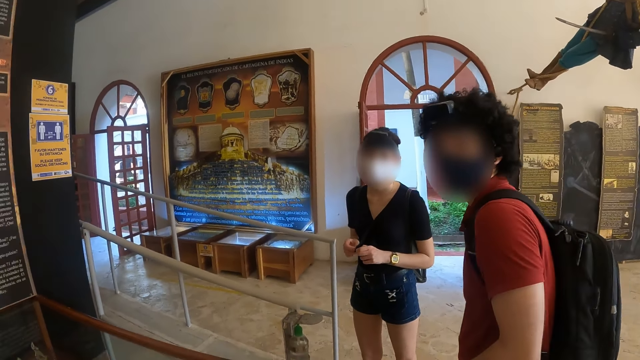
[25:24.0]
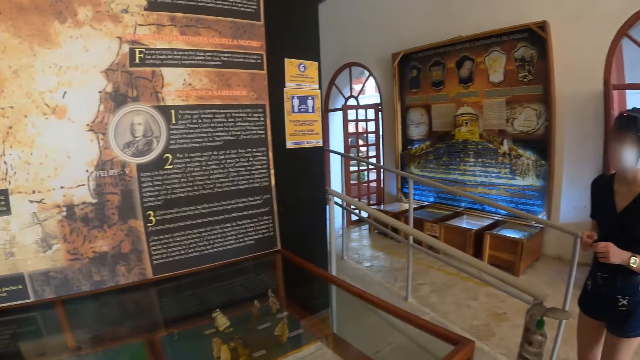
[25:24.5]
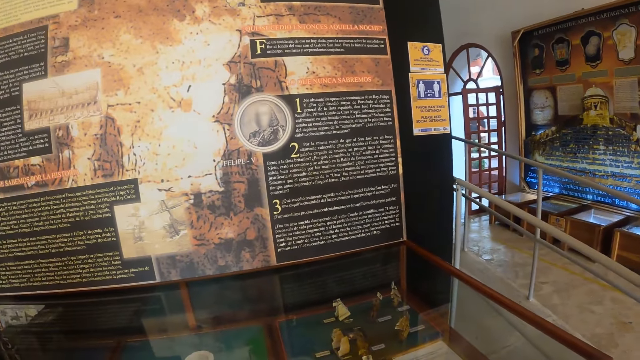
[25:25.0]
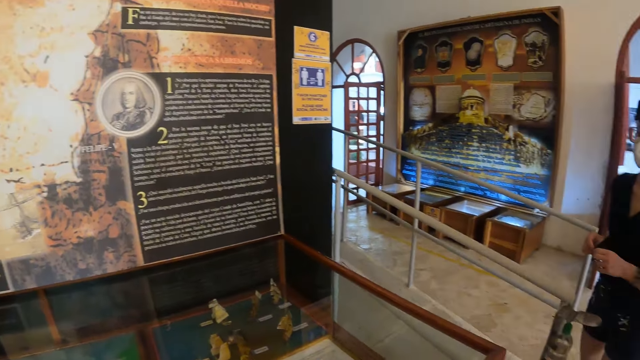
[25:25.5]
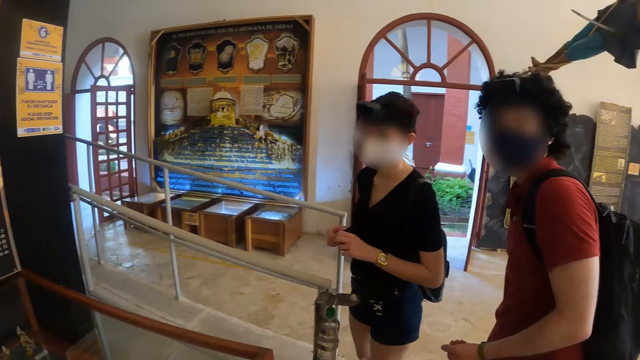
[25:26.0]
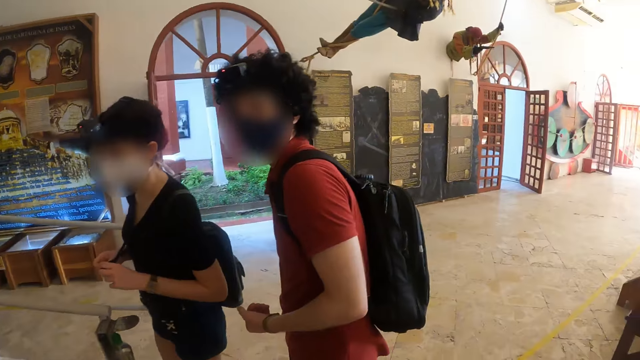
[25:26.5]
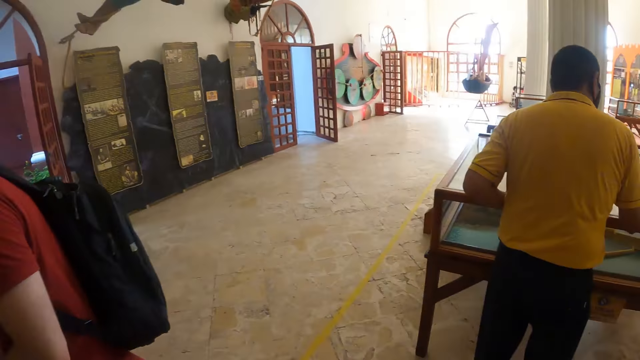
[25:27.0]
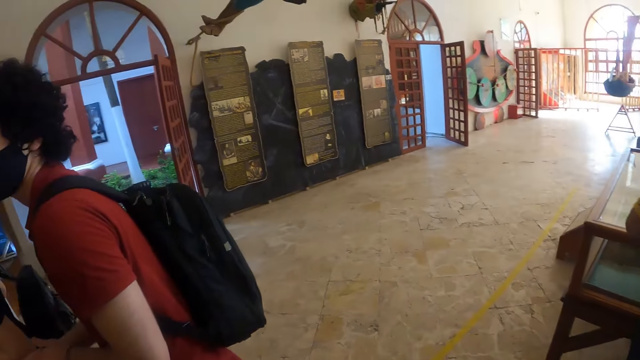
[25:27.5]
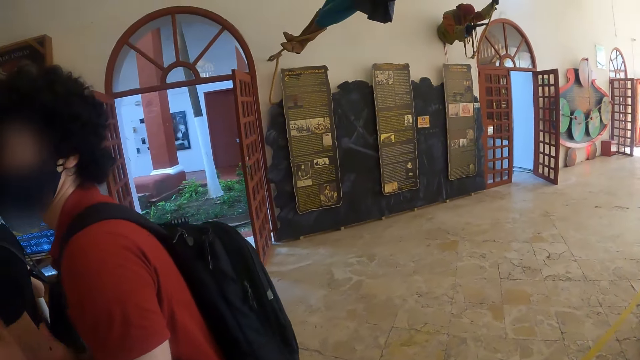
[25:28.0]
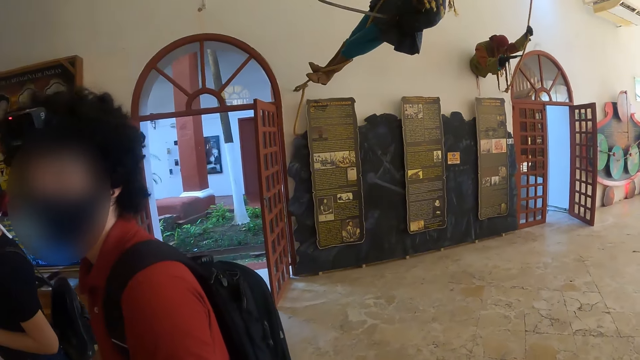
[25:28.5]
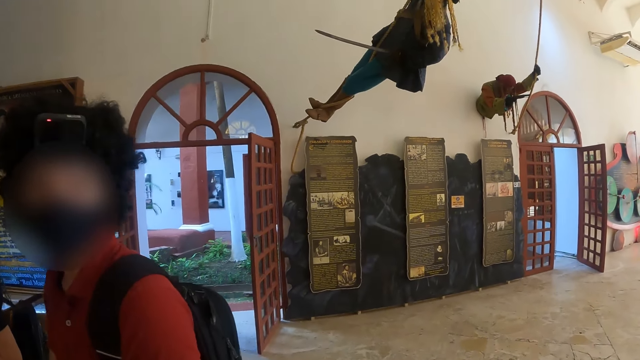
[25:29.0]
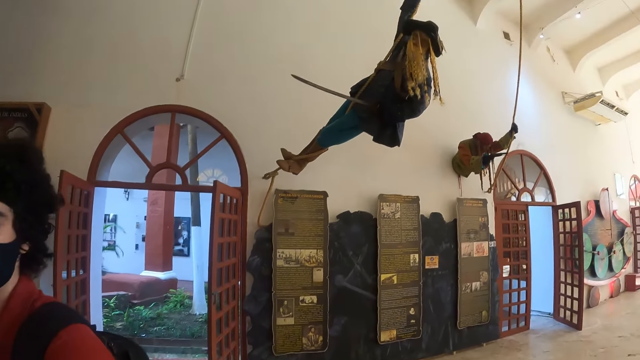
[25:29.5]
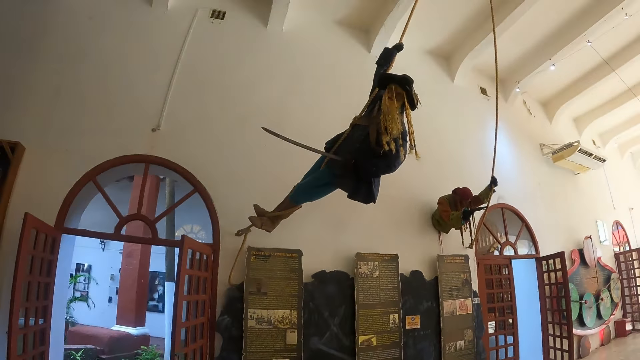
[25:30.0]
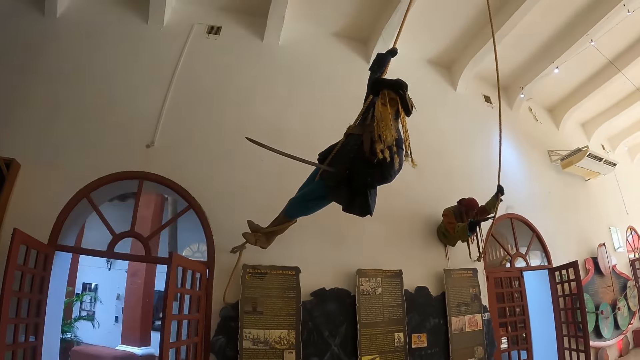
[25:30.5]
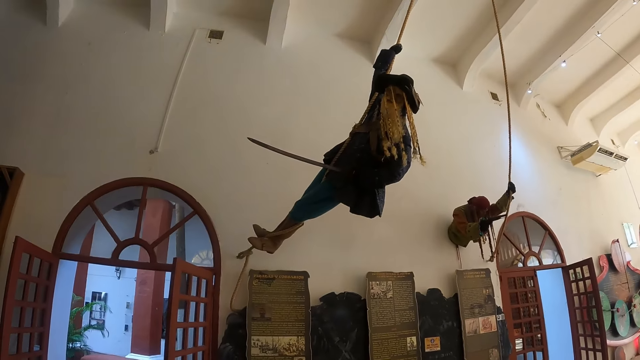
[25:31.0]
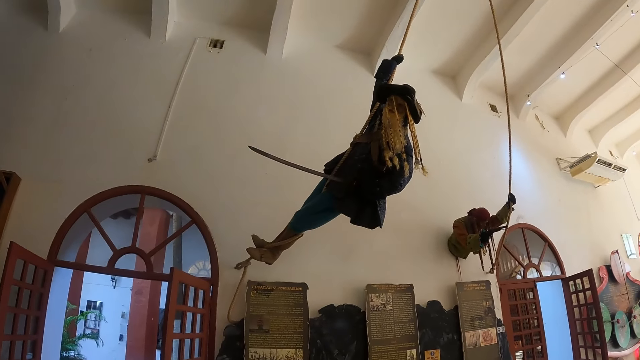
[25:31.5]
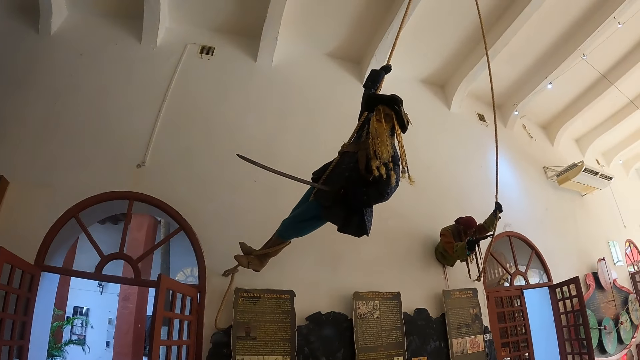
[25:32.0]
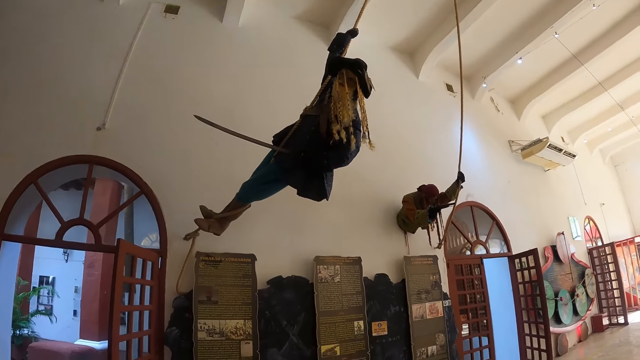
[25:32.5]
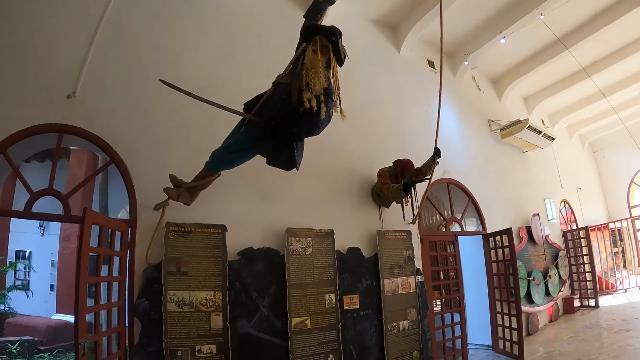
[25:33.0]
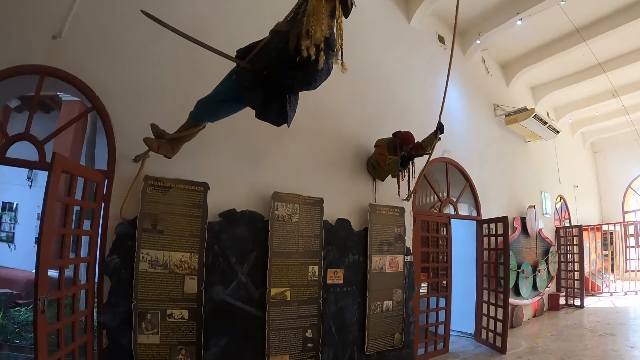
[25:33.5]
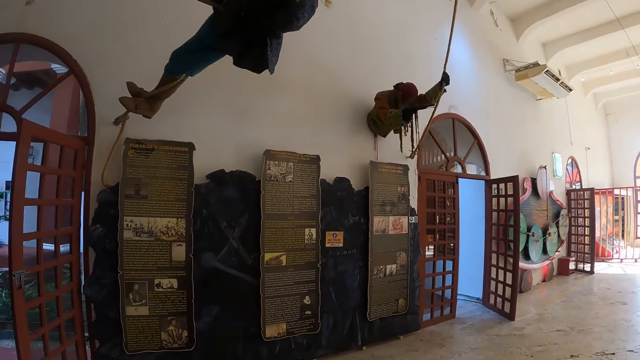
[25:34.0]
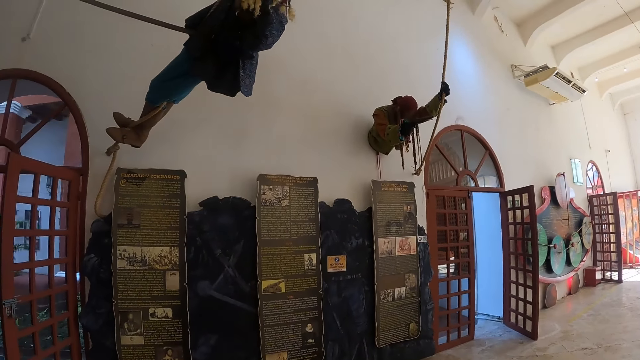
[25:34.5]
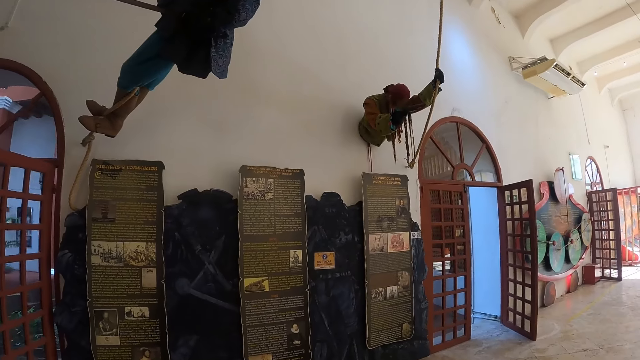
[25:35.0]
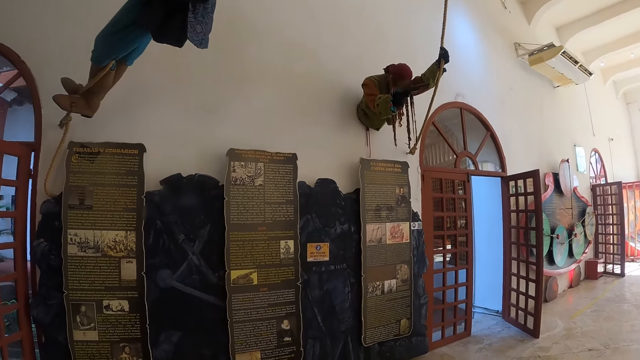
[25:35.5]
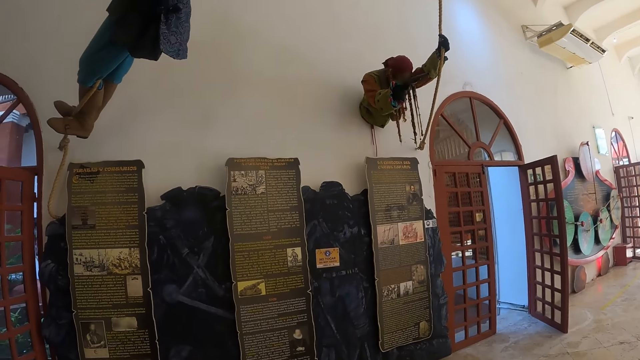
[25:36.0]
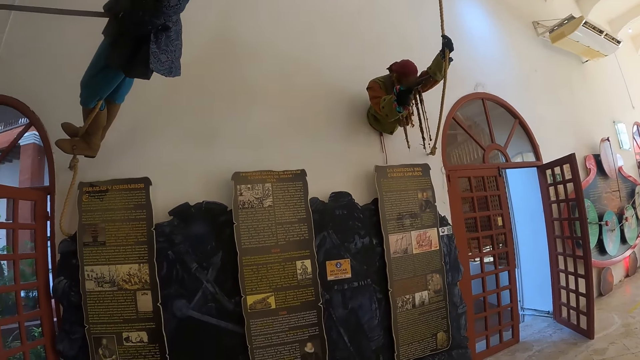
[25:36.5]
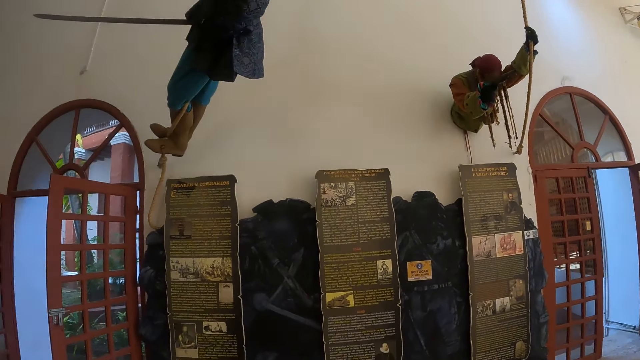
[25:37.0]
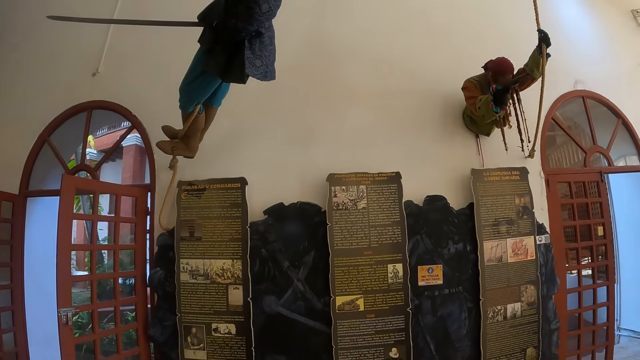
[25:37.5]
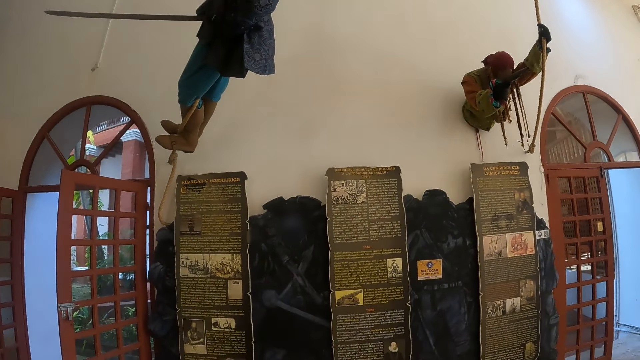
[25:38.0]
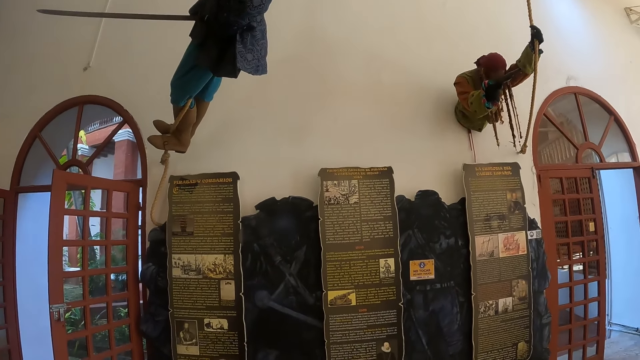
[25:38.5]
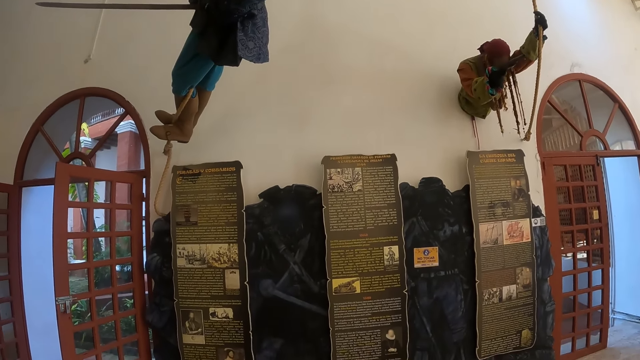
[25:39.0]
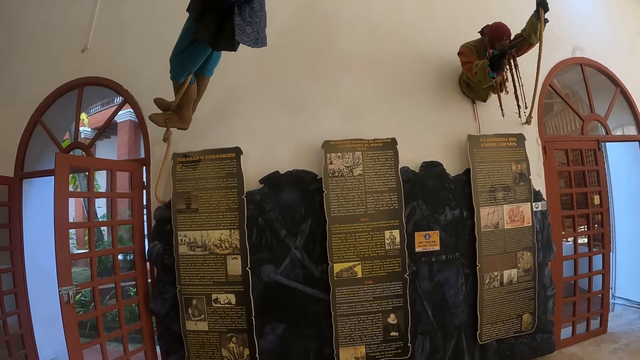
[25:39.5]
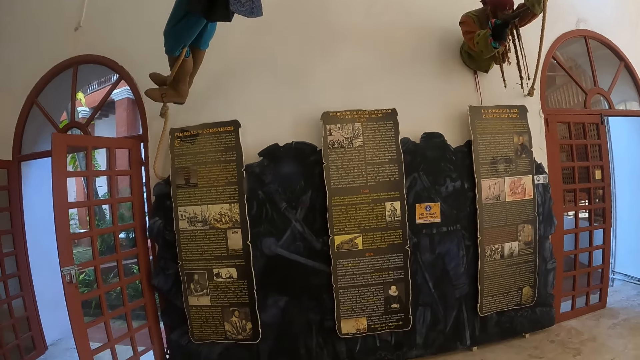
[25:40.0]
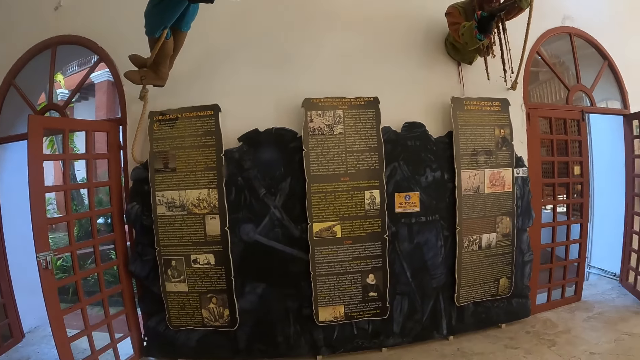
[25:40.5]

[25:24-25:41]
The camera wearer walks around the museum. They walk in the museum.

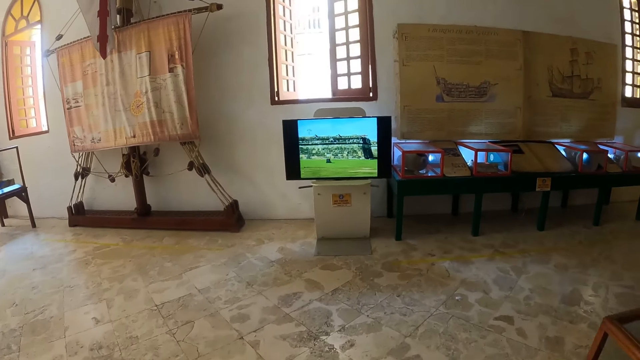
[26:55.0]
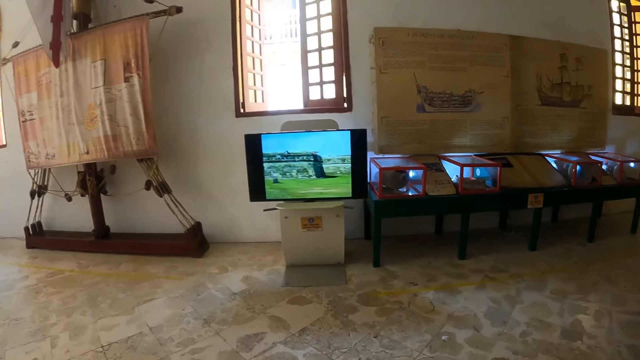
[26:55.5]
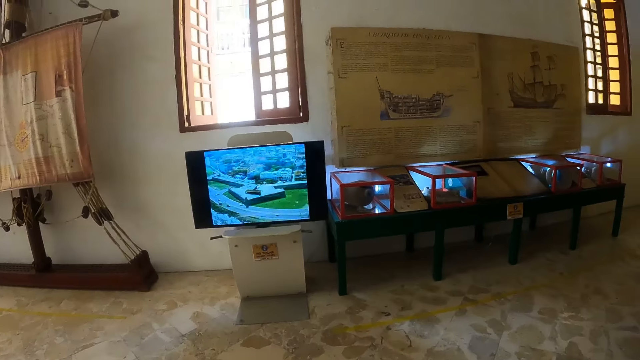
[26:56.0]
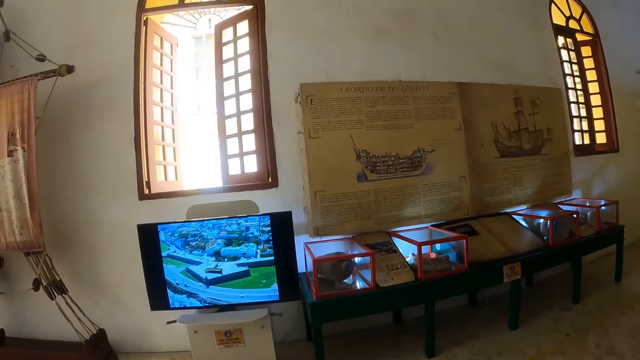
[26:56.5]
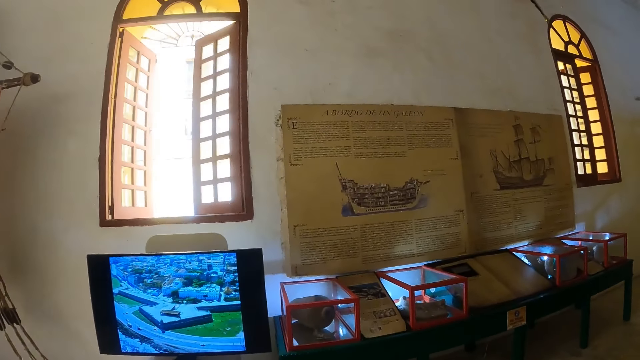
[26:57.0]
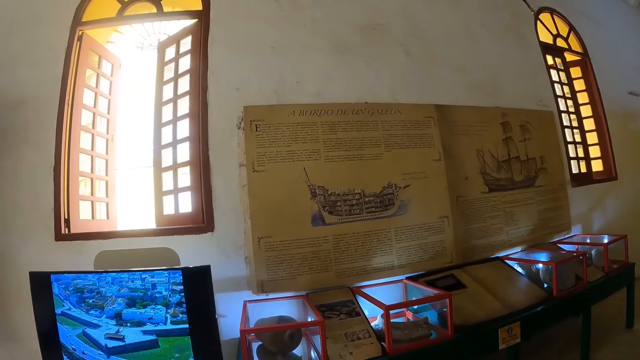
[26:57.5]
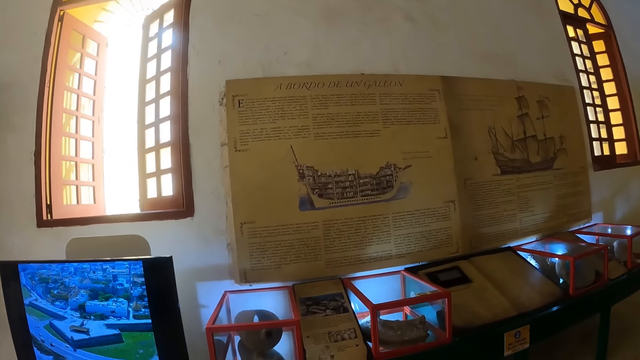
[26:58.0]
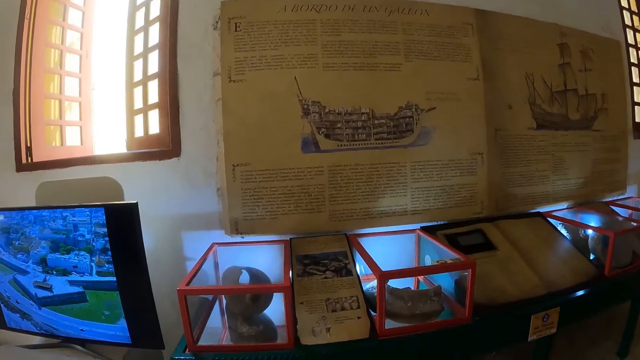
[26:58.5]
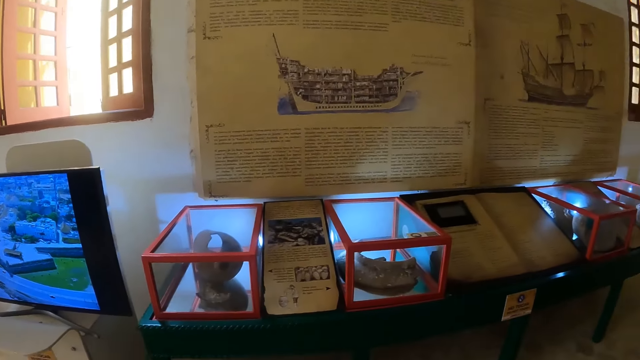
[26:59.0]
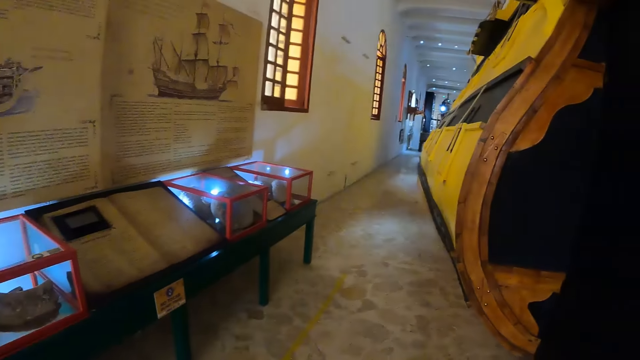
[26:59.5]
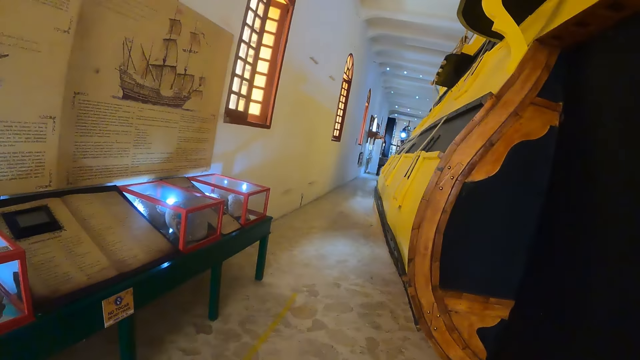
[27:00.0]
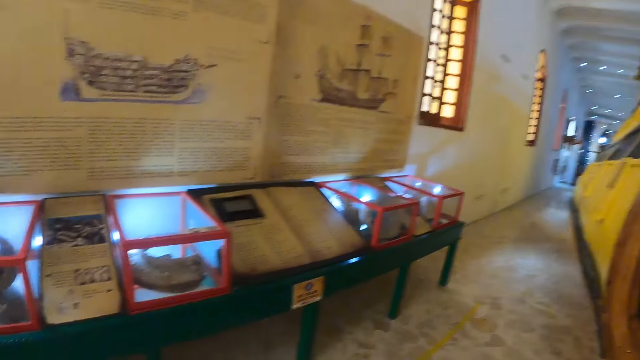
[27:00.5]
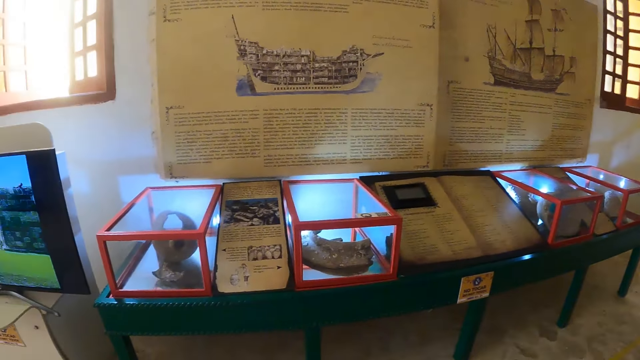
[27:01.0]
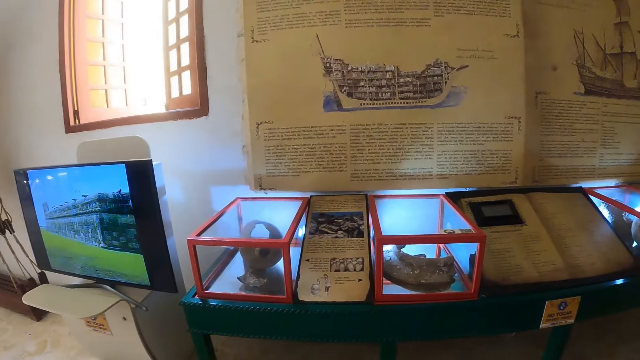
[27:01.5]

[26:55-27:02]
The camera wearer looks at the writings on the wall.
